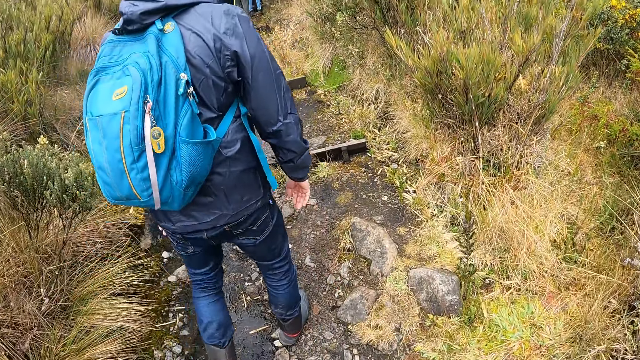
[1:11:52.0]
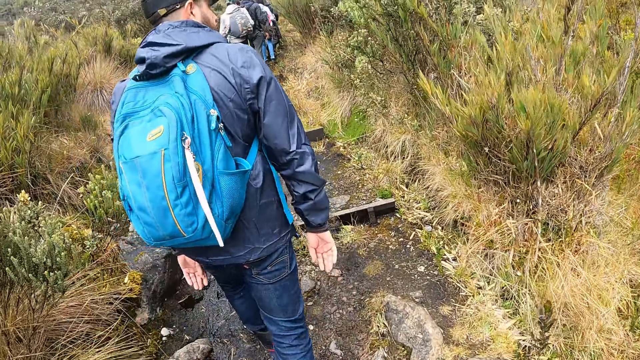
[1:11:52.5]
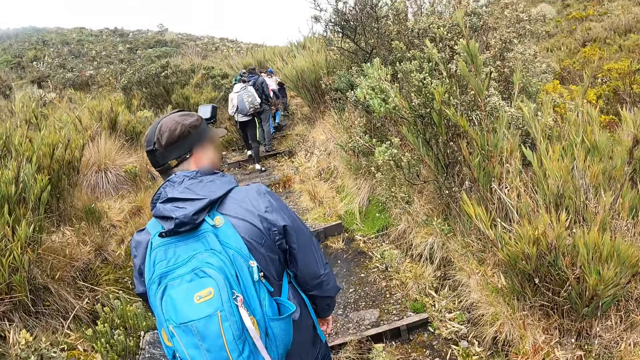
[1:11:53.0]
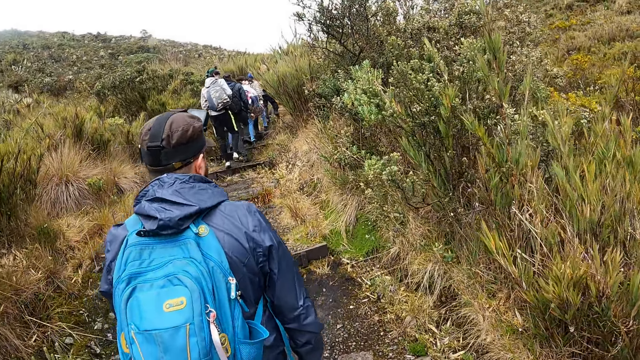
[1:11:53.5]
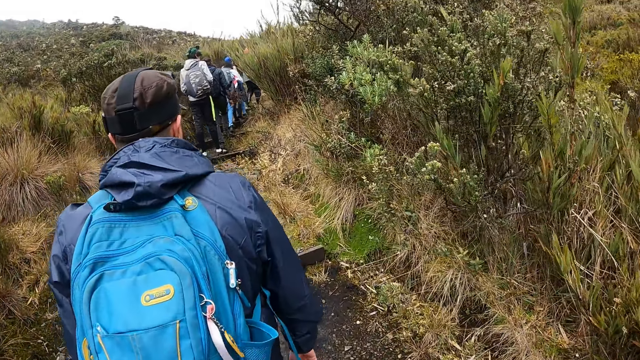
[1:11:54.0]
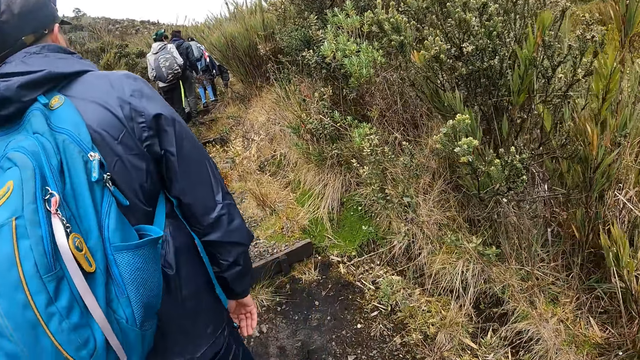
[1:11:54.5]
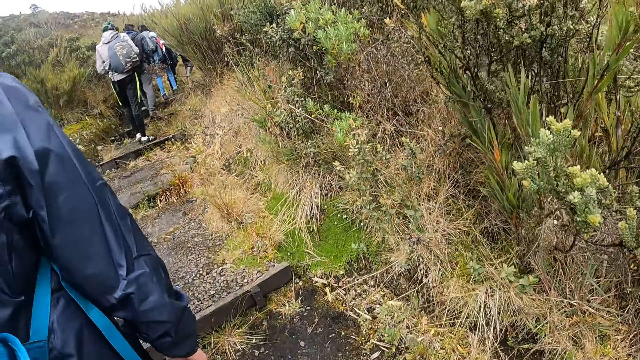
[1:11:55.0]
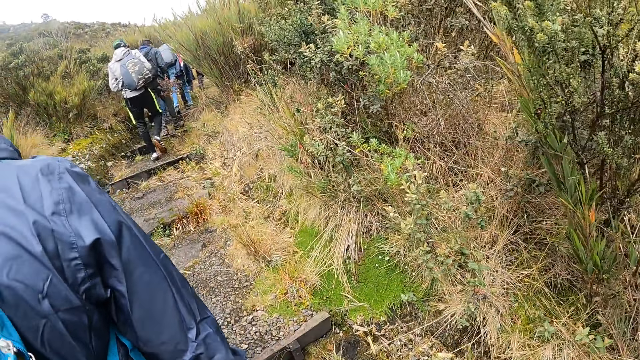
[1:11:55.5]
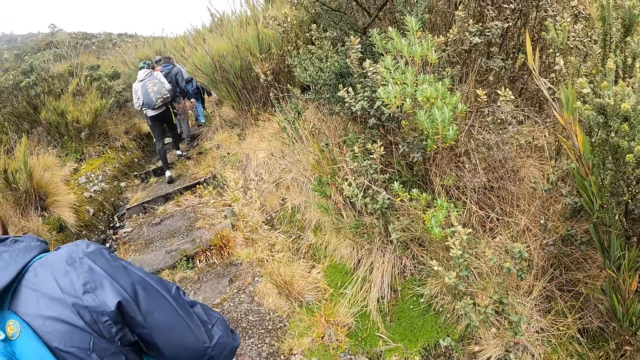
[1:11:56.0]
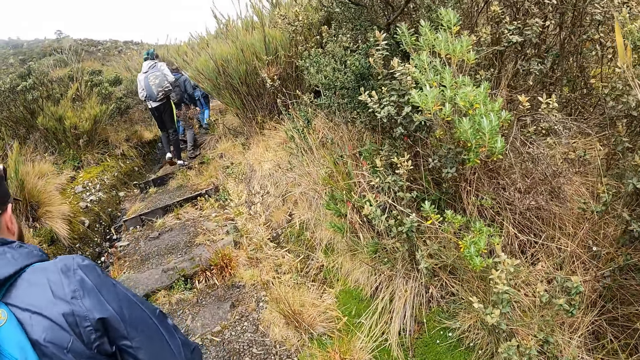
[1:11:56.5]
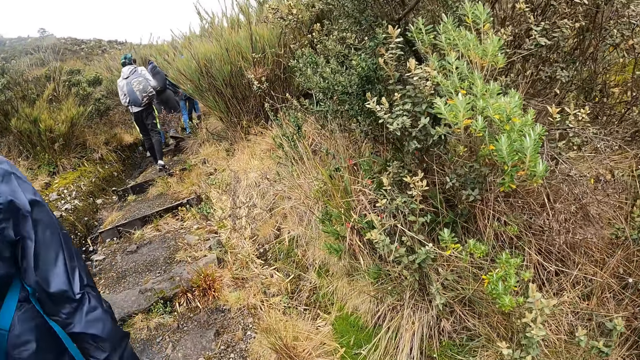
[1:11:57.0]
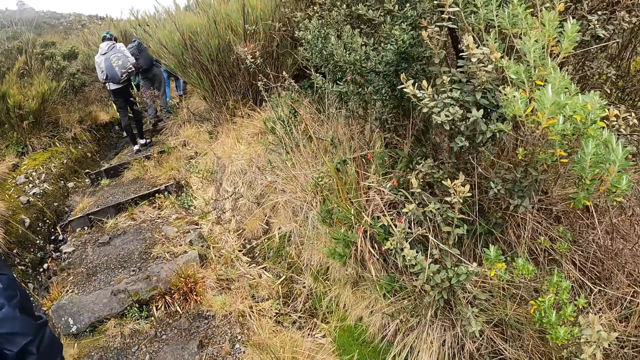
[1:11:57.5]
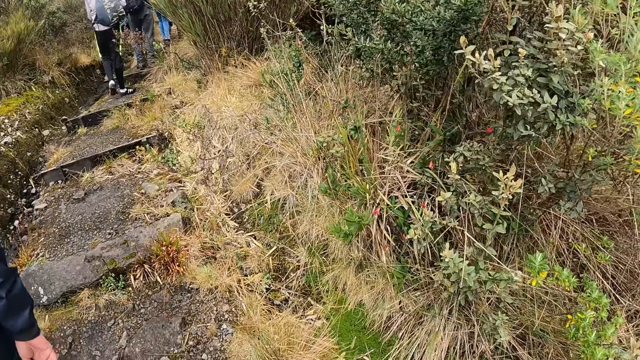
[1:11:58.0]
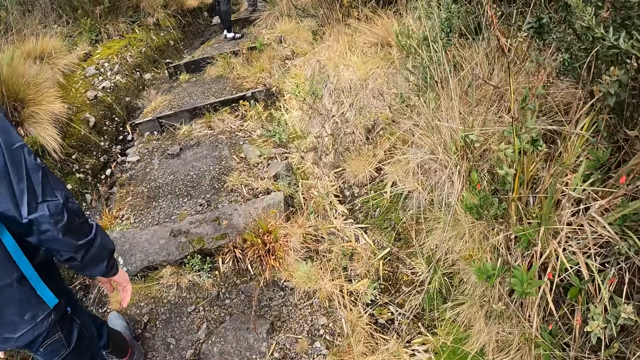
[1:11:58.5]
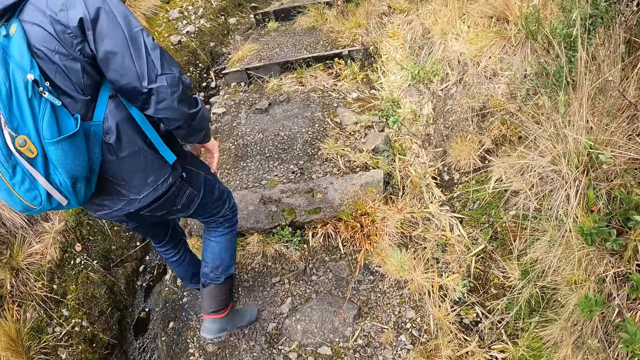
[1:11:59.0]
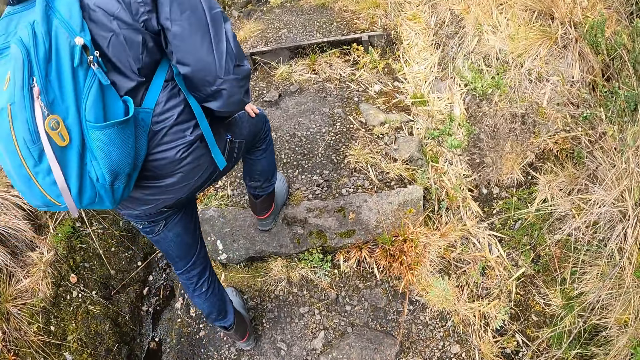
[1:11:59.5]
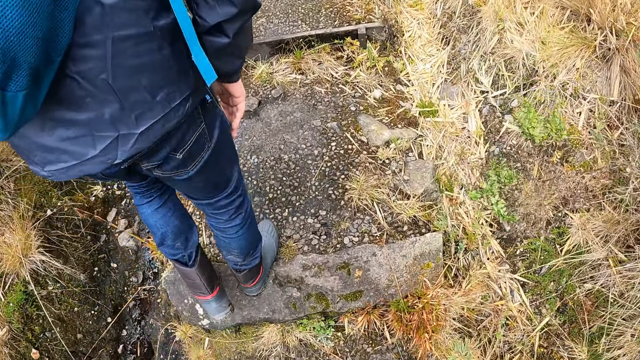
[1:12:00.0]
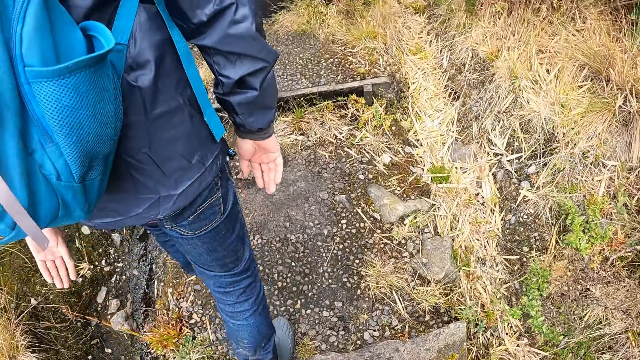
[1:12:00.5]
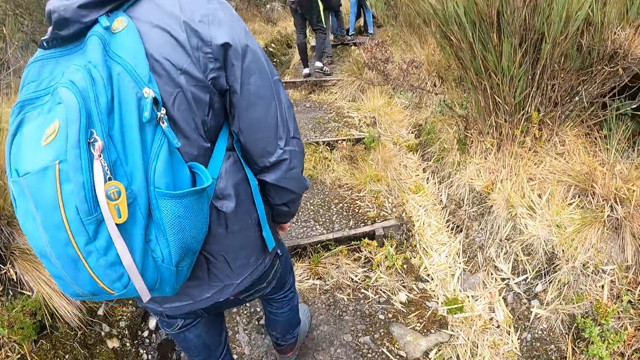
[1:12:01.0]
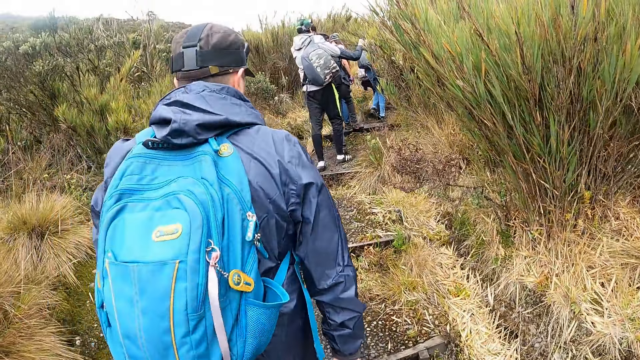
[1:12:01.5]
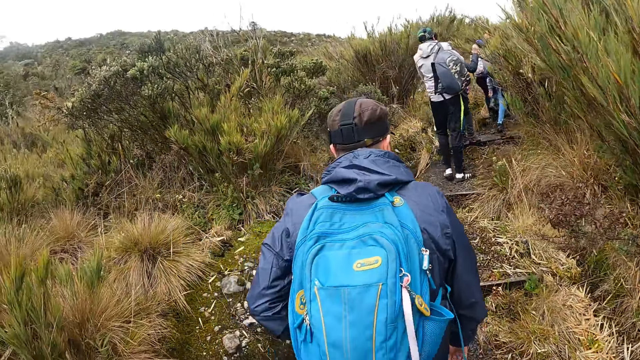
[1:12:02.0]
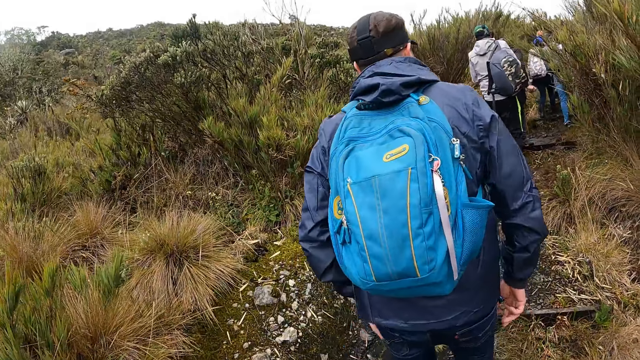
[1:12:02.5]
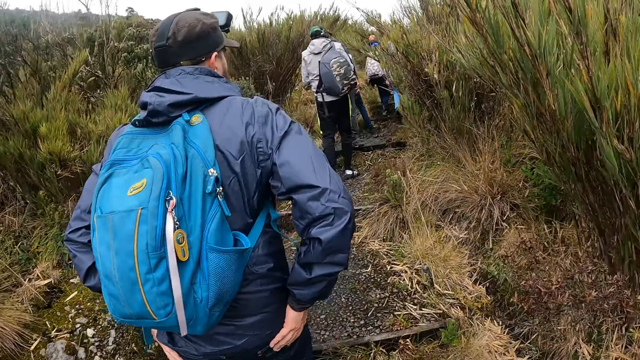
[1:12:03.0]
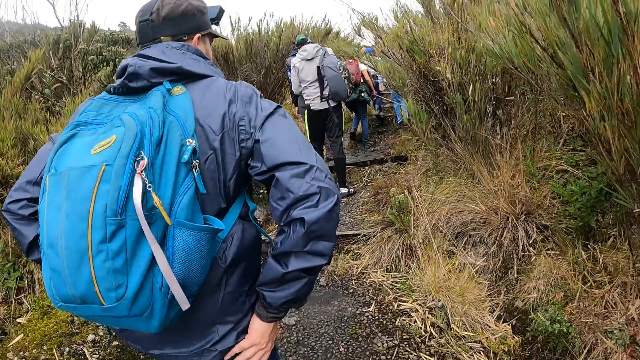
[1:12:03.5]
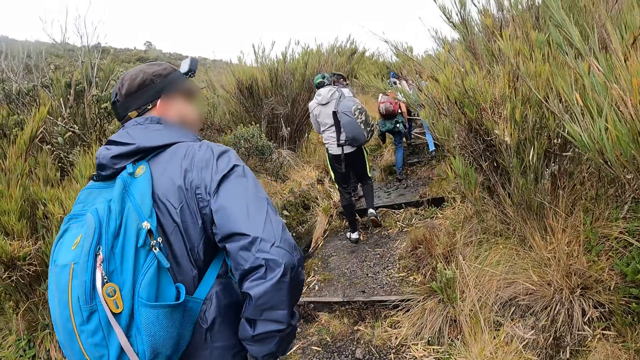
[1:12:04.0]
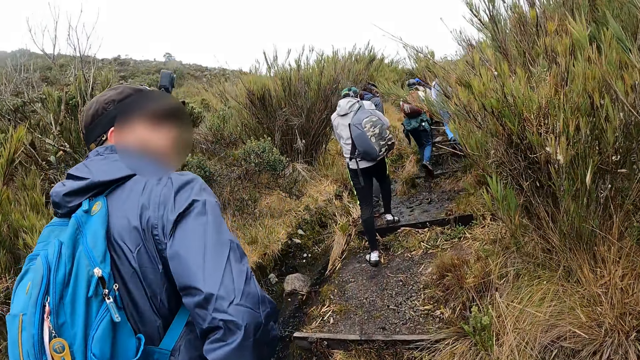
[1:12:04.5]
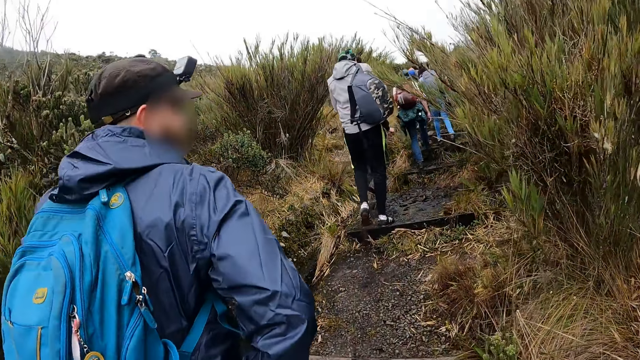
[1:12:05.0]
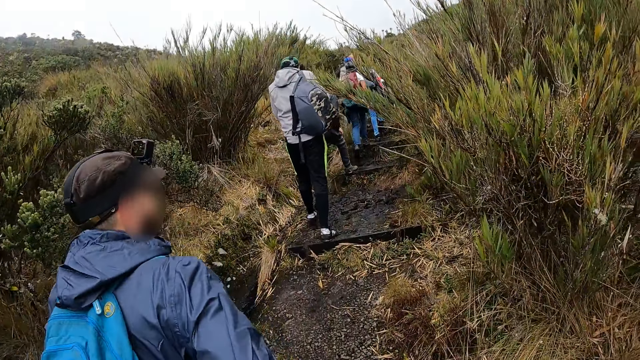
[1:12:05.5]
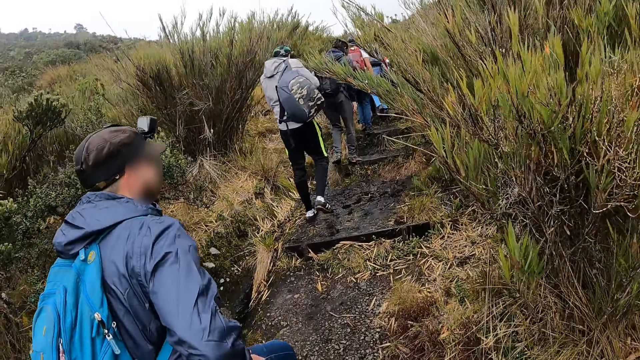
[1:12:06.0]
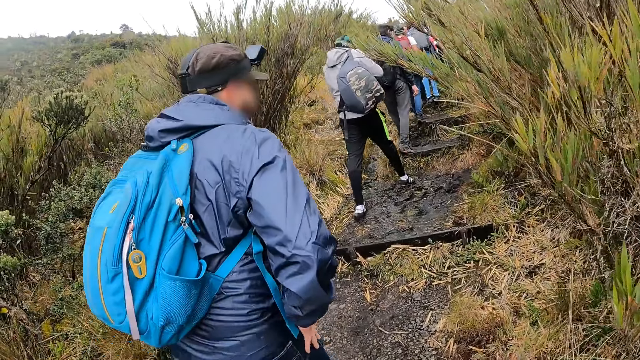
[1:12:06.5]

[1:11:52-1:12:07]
Another man touches a tree branch with his right hand.

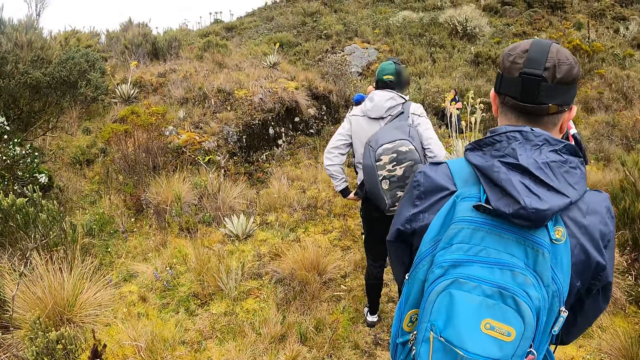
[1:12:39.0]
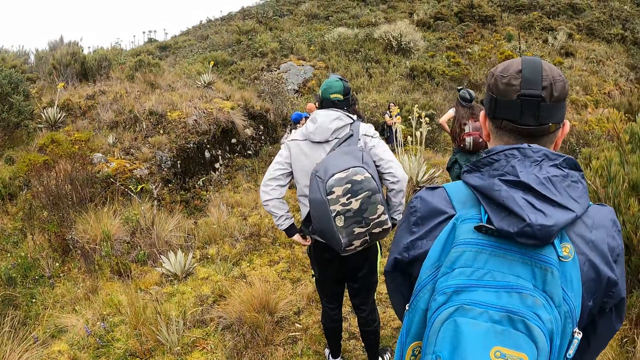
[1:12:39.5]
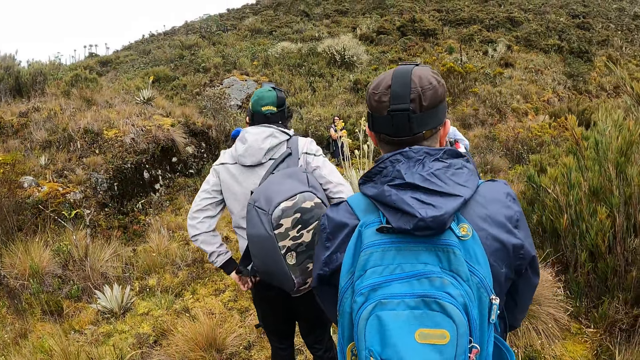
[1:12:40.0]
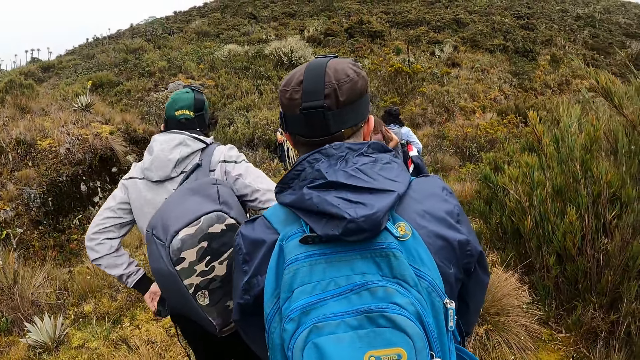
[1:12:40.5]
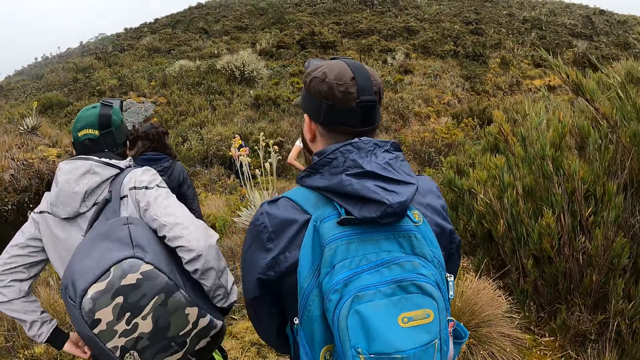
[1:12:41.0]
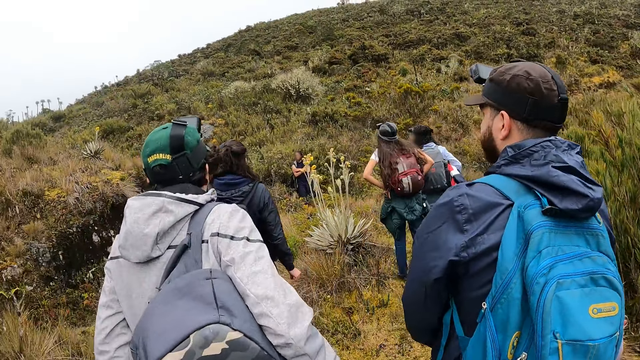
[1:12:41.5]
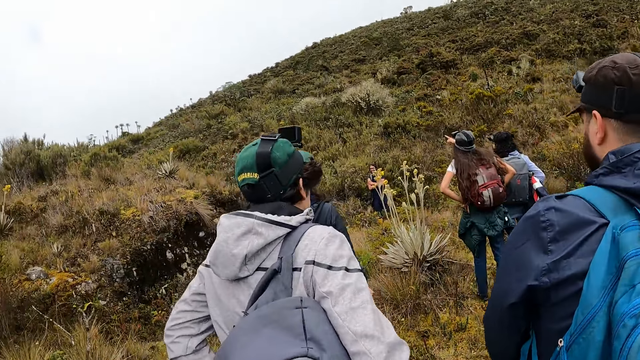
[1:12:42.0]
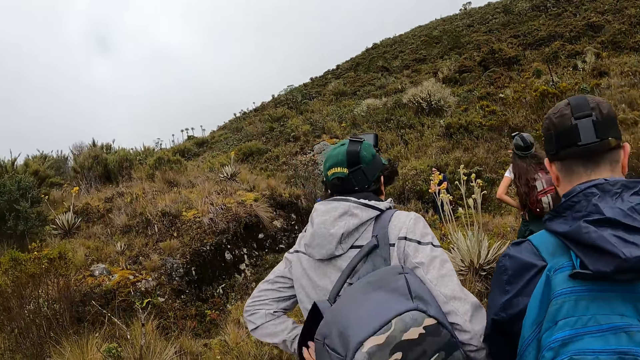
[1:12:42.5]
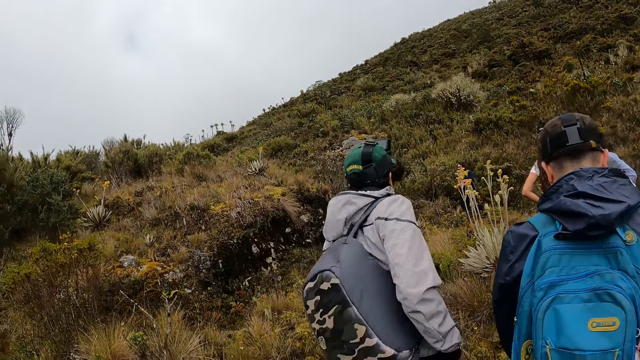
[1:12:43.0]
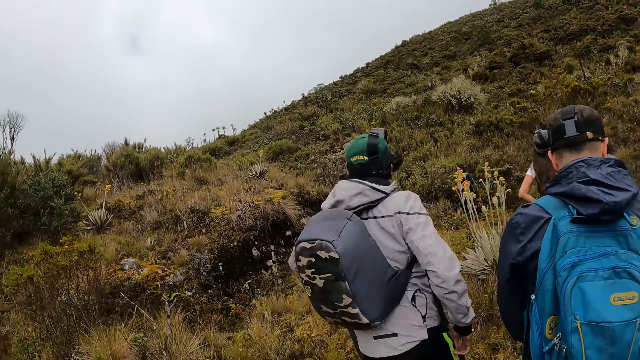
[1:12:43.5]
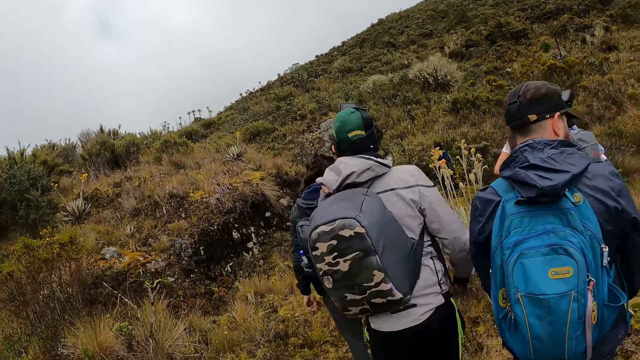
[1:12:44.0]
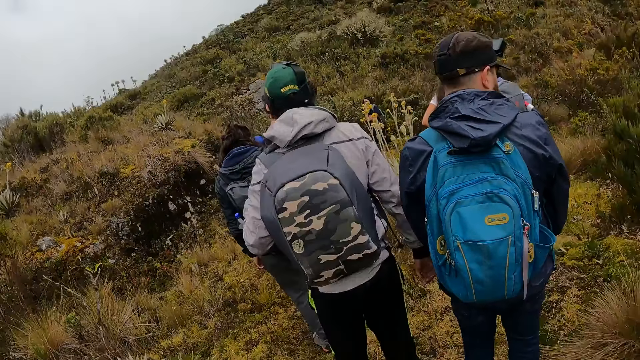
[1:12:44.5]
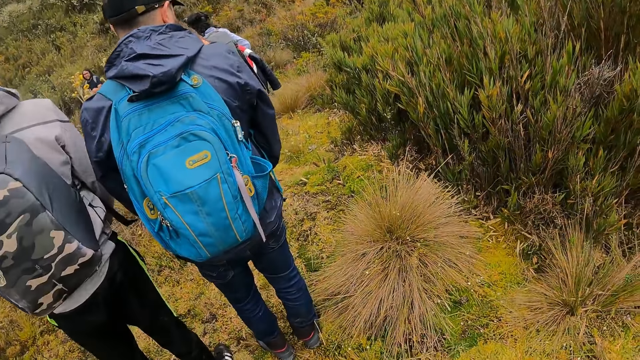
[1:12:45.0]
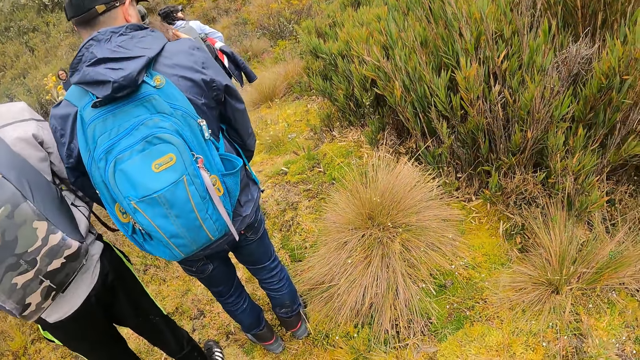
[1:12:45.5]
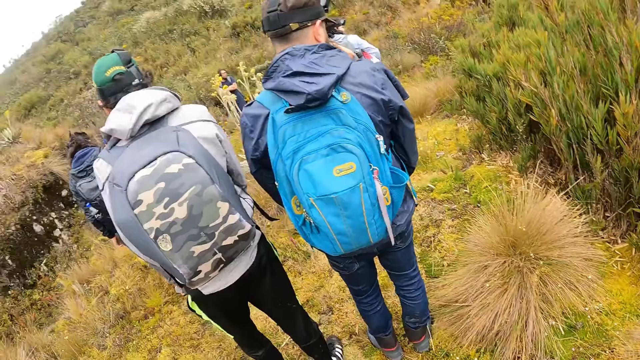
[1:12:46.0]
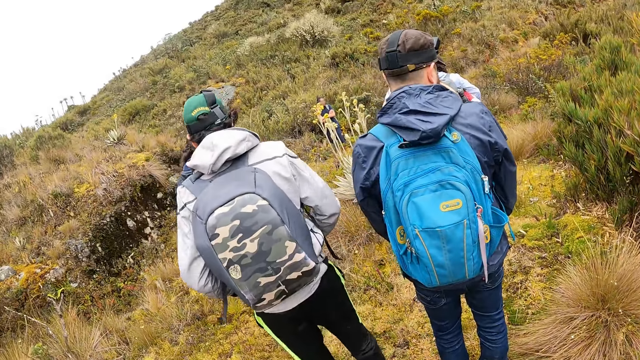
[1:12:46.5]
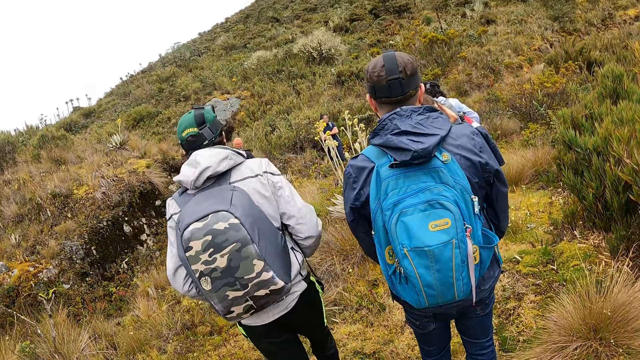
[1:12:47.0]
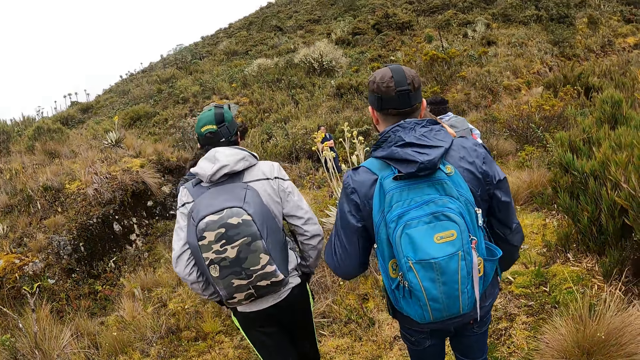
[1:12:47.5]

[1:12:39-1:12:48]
A man adjusts his trousers with both hands. The man wears a backpack on his left shoulder. The camera wearer looks around.
